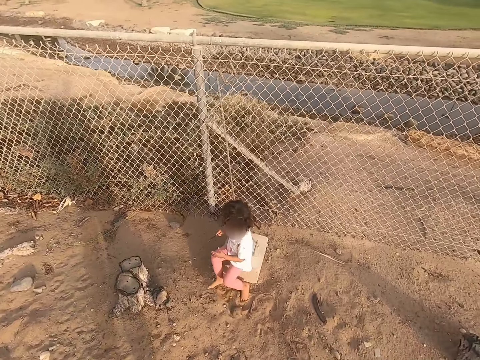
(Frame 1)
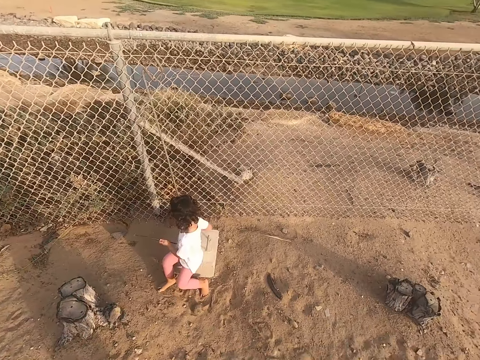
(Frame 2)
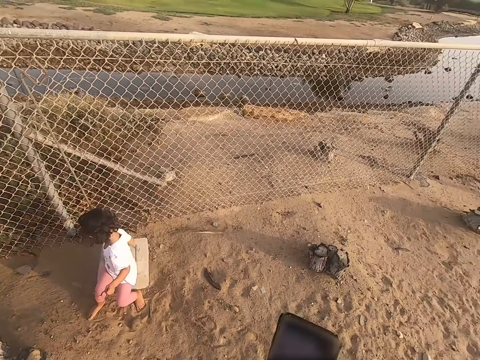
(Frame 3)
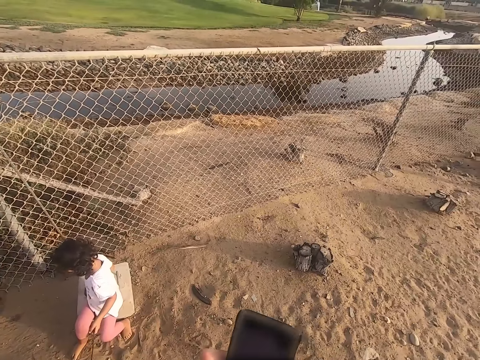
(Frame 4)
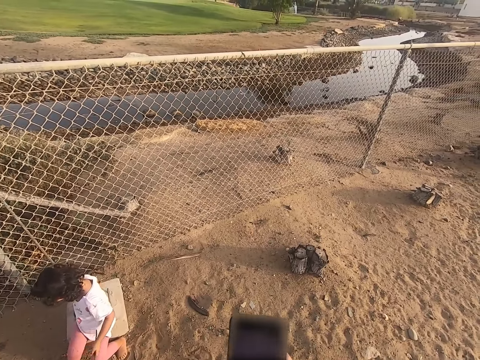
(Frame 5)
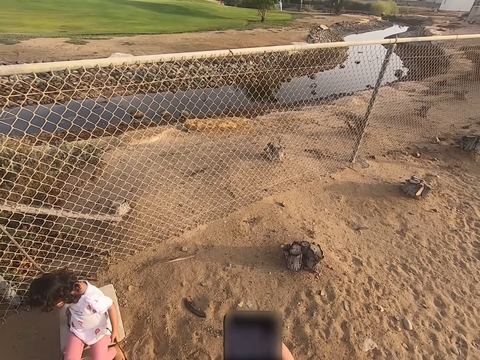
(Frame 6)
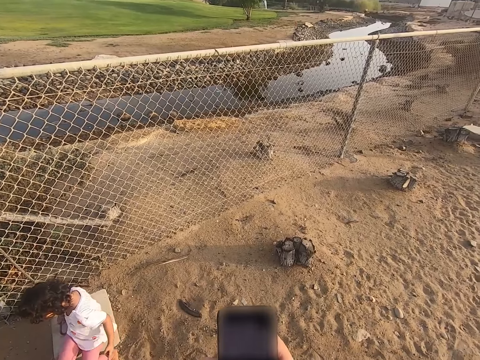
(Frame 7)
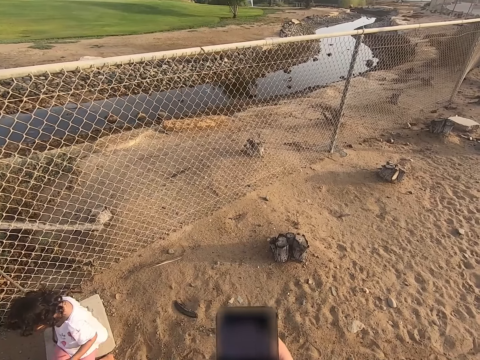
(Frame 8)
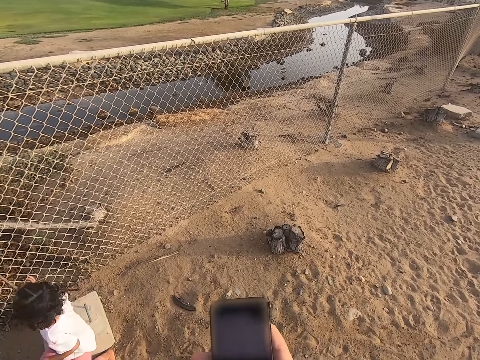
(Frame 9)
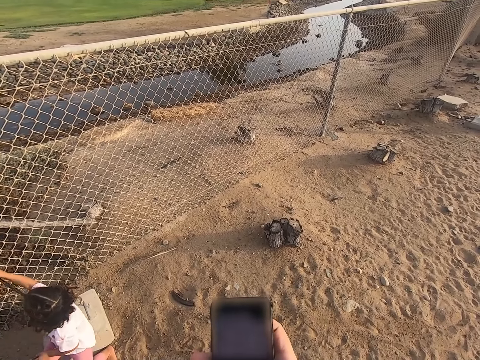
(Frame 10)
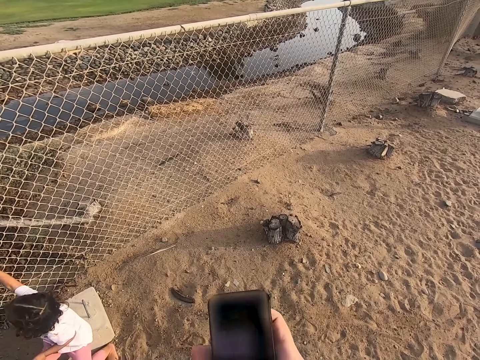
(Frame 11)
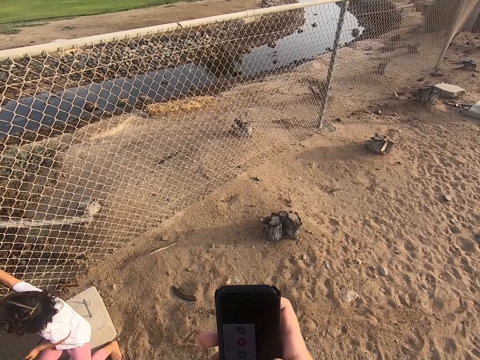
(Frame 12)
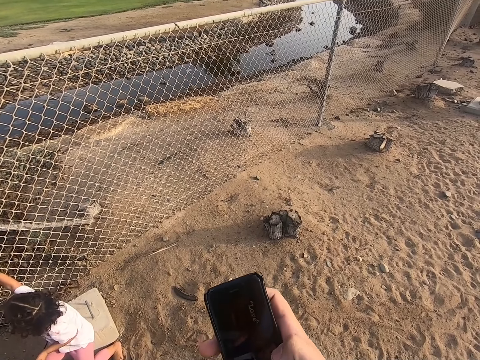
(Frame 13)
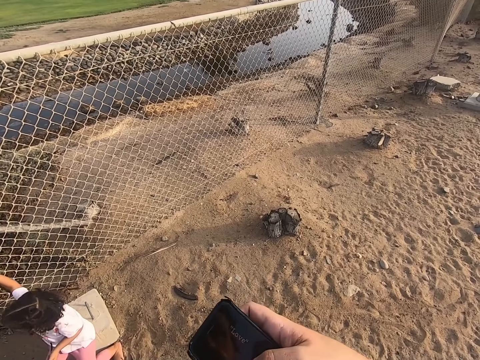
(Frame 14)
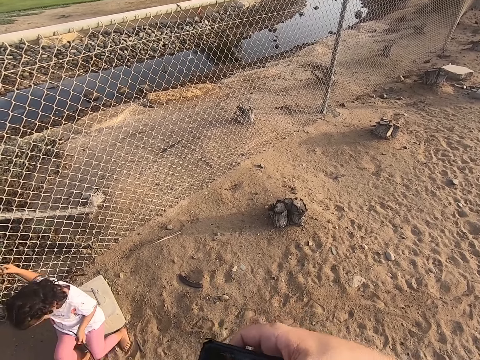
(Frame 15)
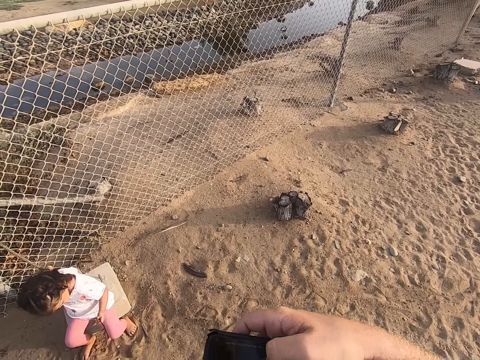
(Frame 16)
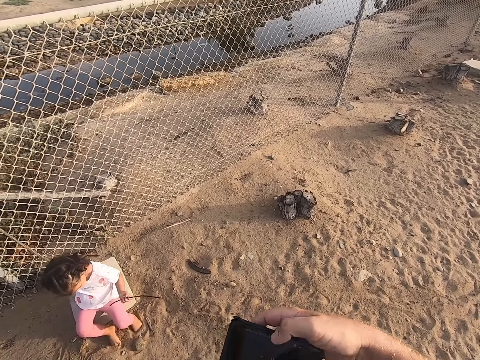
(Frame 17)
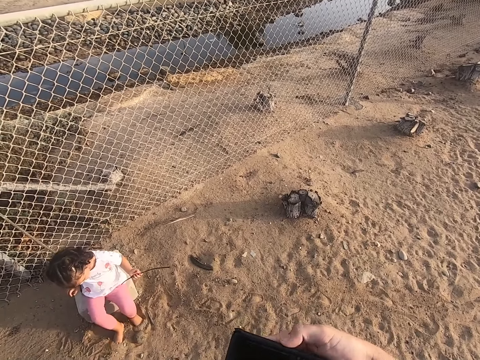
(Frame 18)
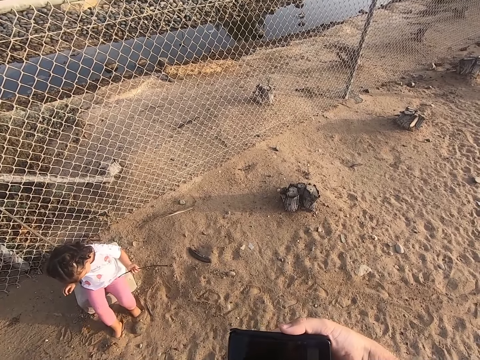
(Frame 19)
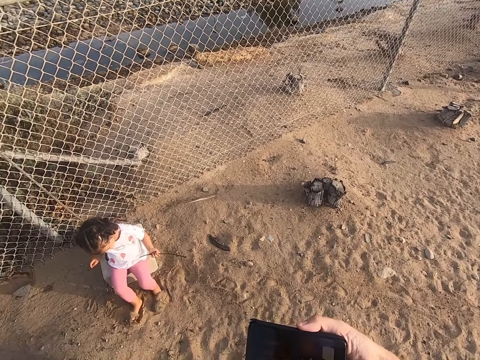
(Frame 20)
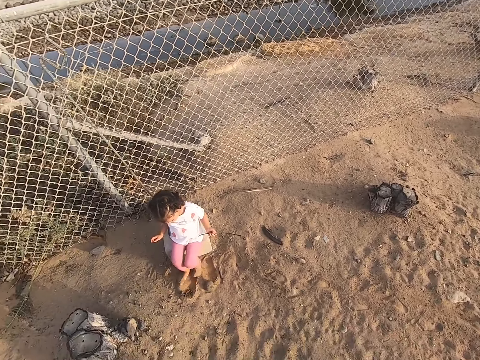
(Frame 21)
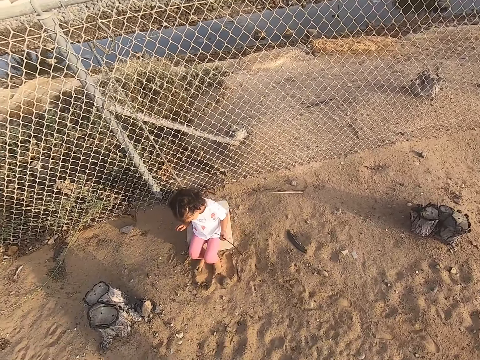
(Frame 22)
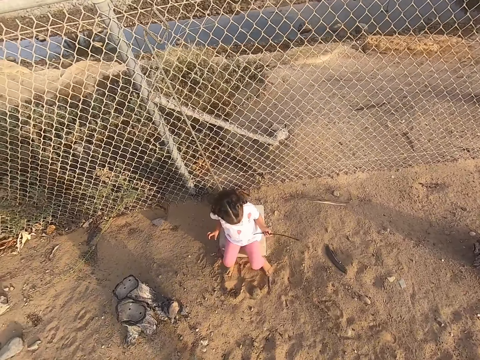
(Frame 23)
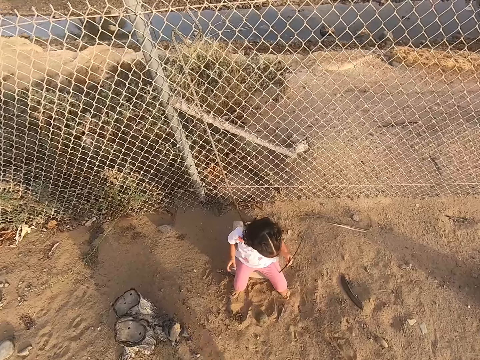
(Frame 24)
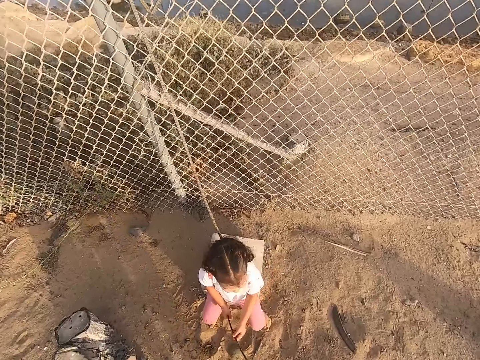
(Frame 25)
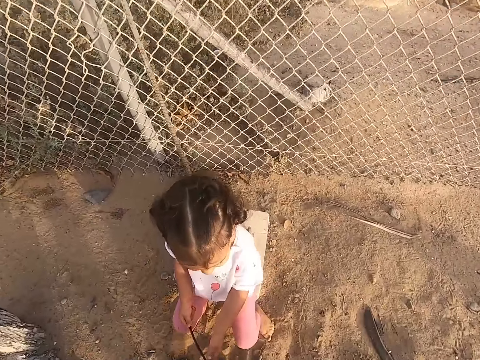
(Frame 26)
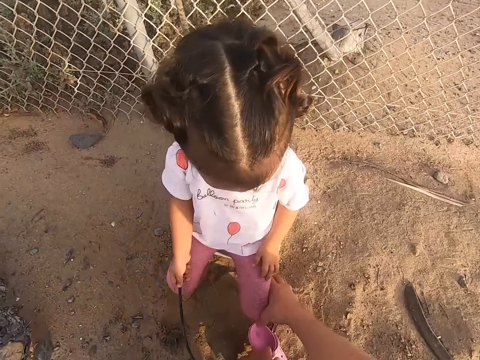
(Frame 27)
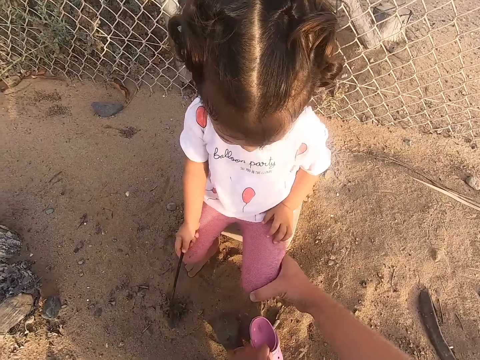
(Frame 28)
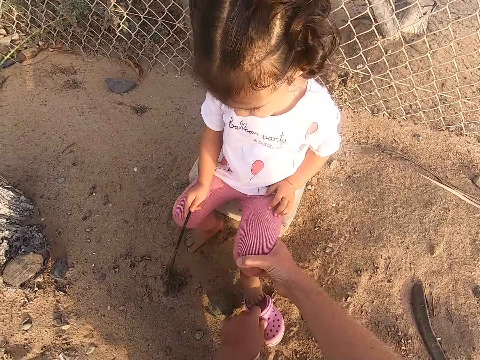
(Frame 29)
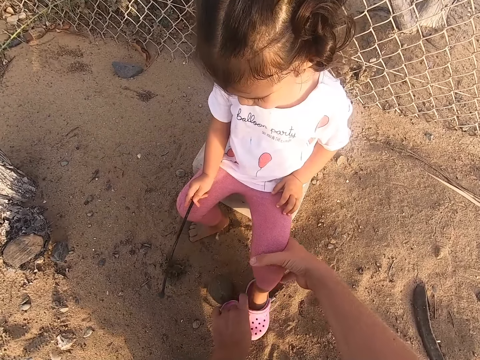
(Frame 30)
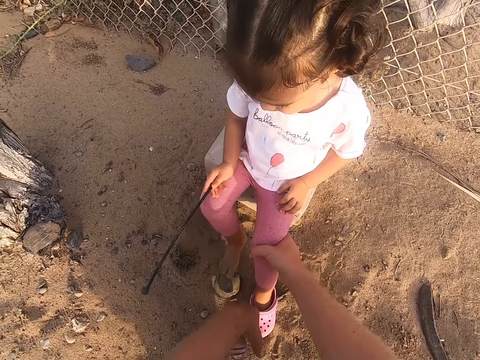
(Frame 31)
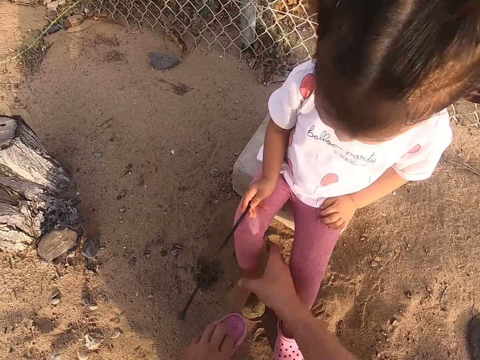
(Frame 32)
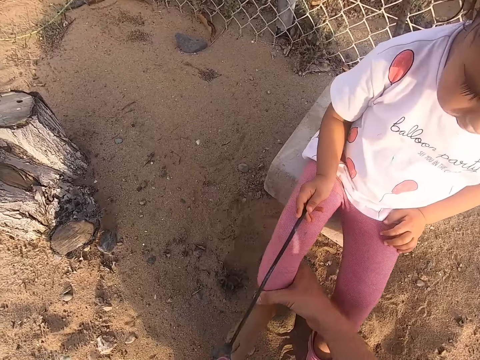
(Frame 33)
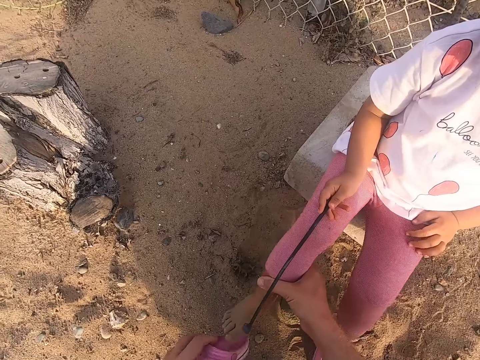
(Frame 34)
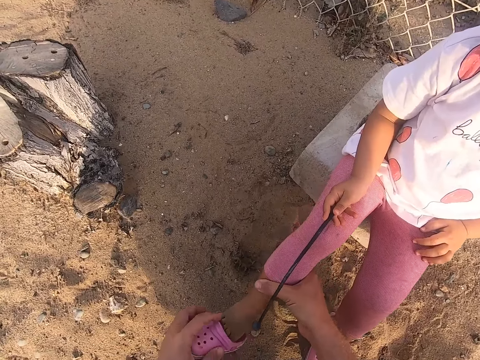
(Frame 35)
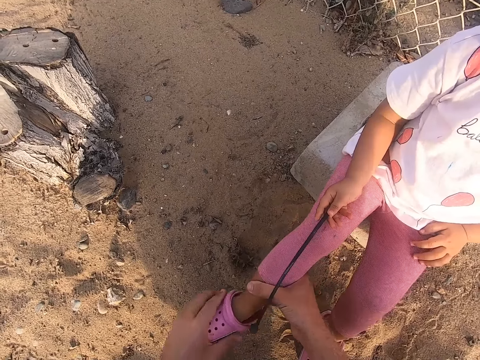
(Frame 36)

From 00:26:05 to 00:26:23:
The camera wearer uses a phone. They scroll the phone. They close the phone. A child plays with a stick. The camera wearer helps the child wear shoes.

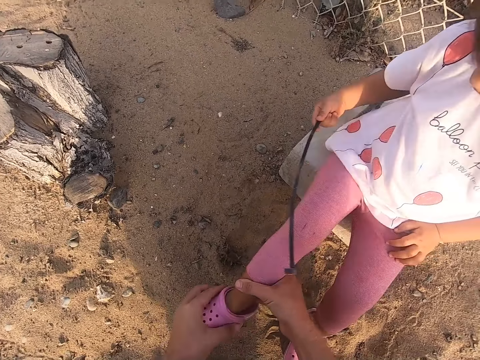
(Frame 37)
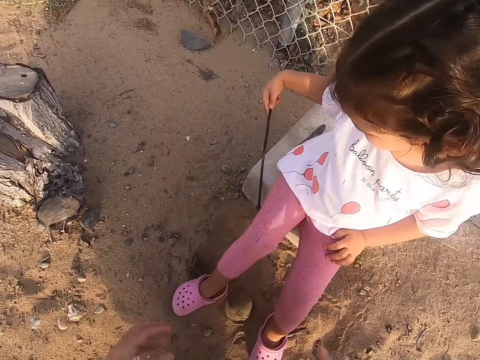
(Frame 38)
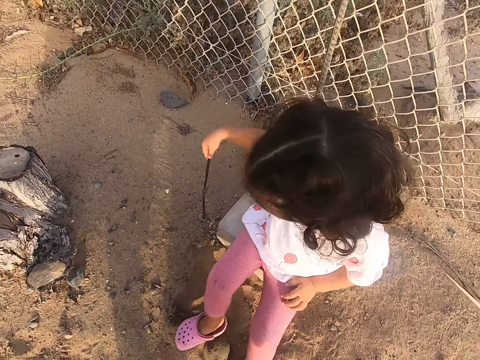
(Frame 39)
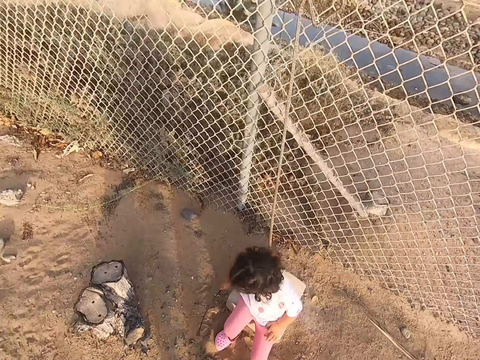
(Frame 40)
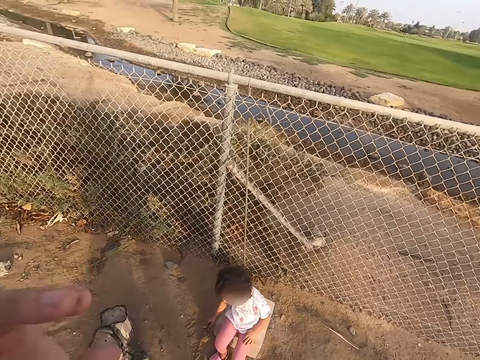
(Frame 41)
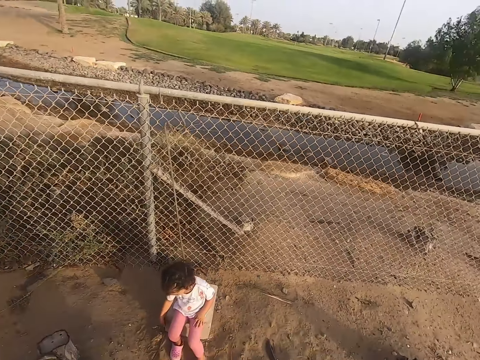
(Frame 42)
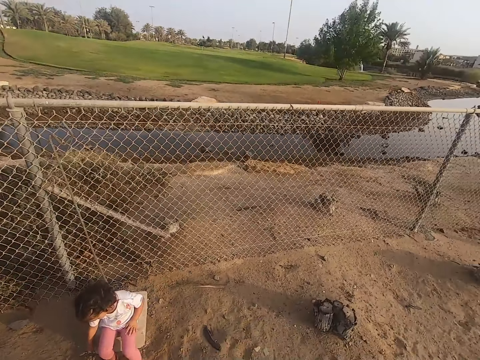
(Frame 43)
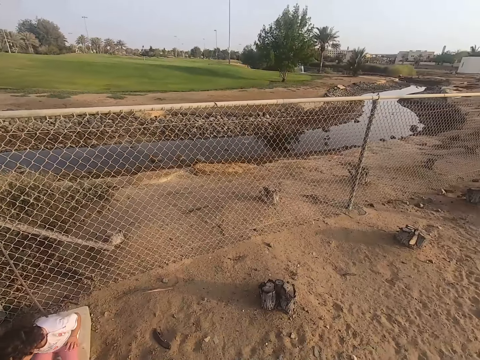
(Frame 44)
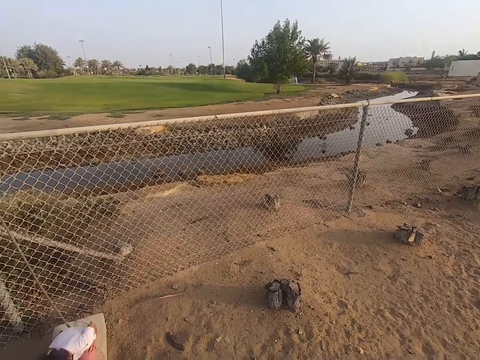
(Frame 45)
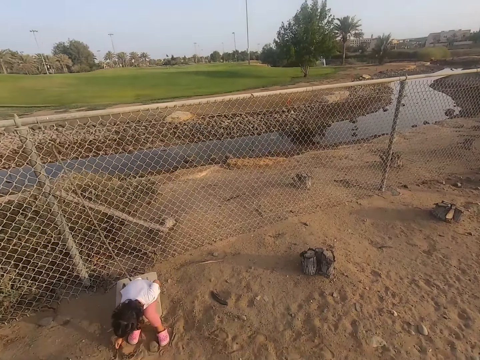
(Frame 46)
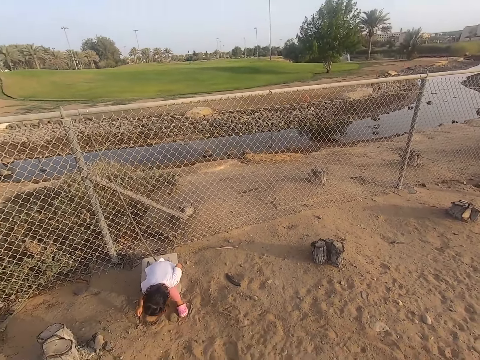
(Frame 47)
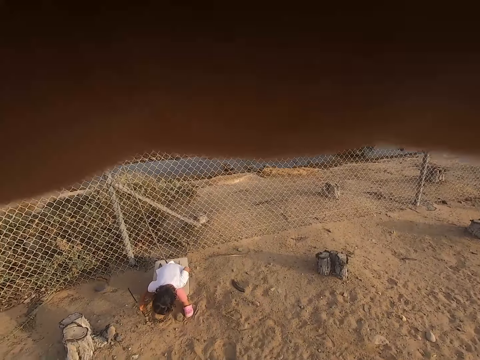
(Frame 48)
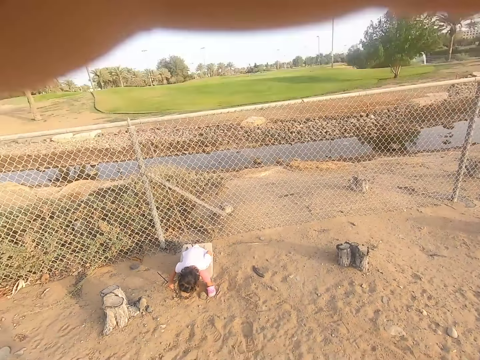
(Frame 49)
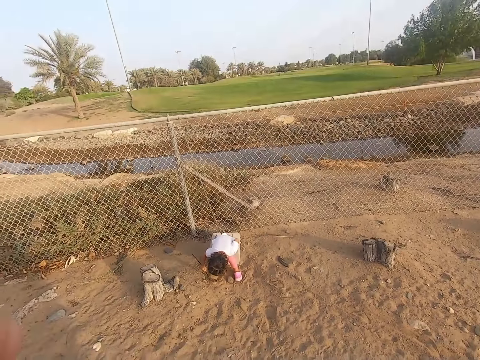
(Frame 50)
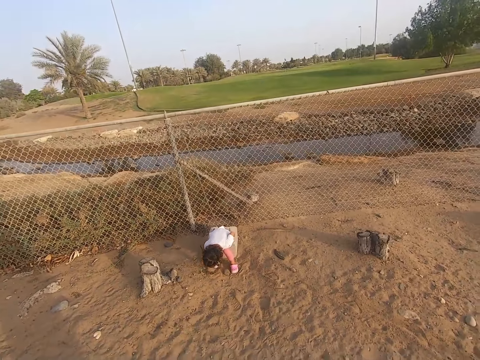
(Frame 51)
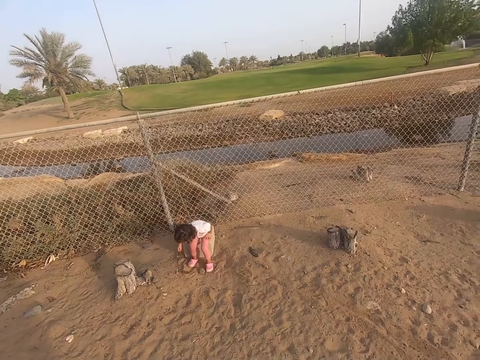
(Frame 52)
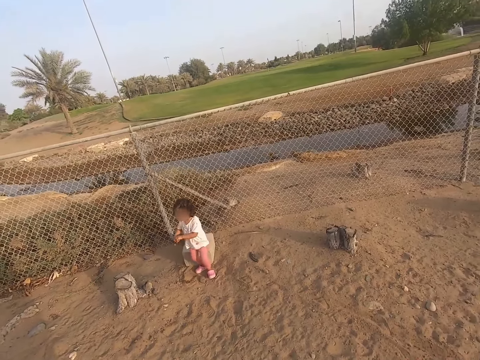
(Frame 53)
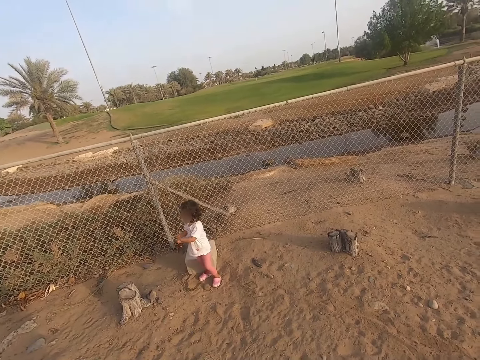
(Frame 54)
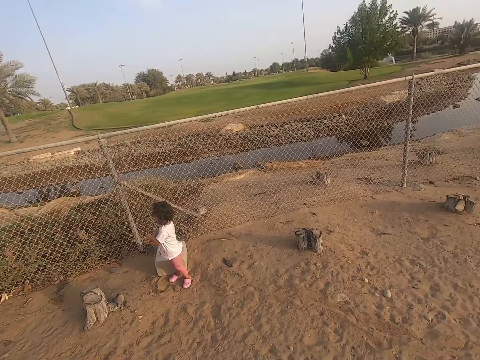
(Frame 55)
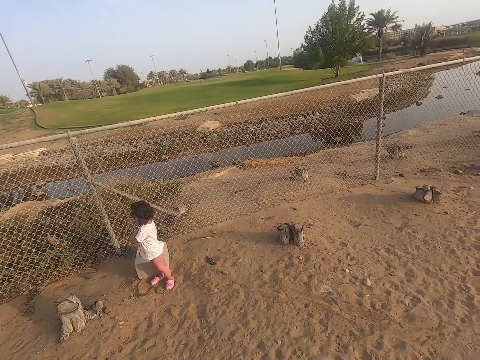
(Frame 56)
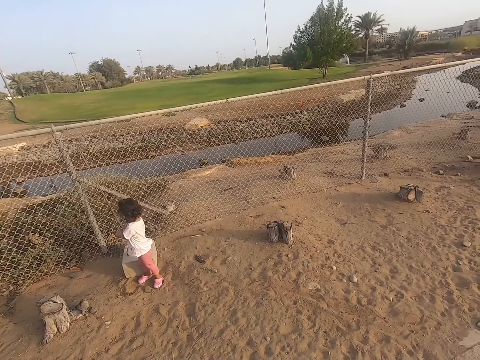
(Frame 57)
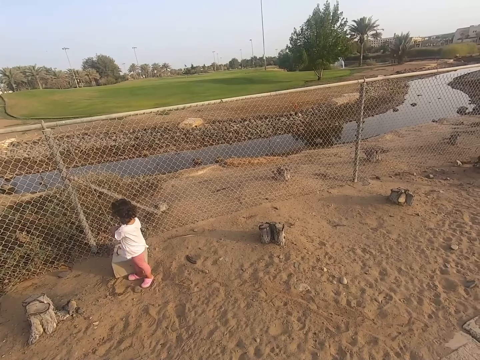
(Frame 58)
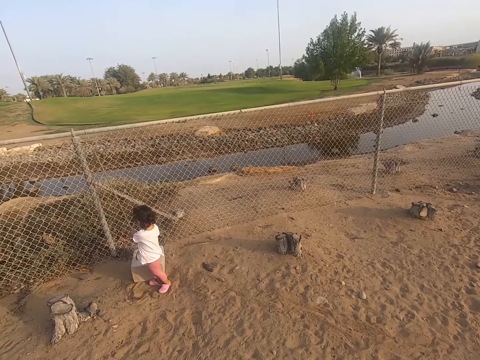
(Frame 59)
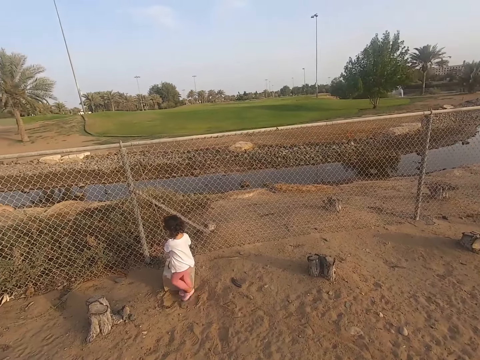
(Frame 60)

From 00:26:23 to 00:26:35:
The camera wearer looks around. A child plays with a stick. The child stands.
